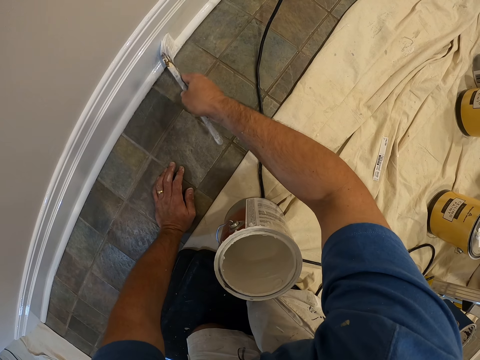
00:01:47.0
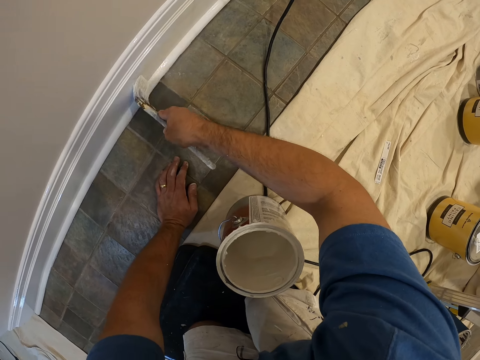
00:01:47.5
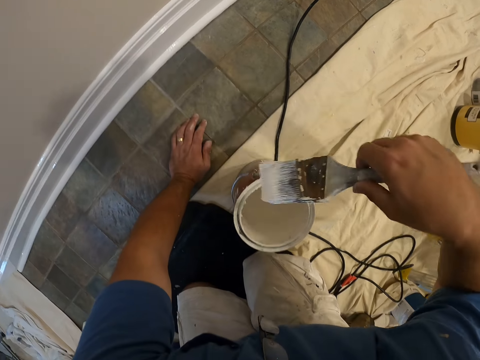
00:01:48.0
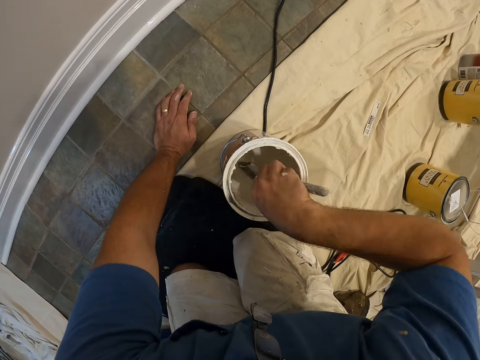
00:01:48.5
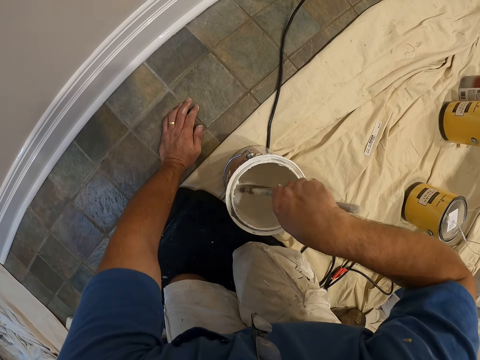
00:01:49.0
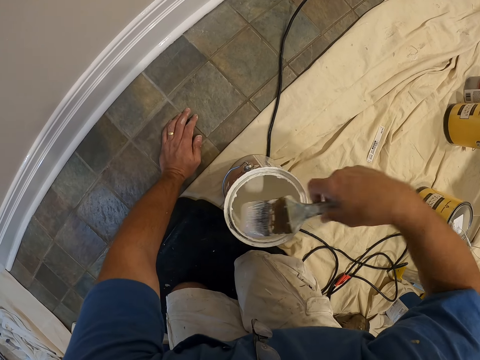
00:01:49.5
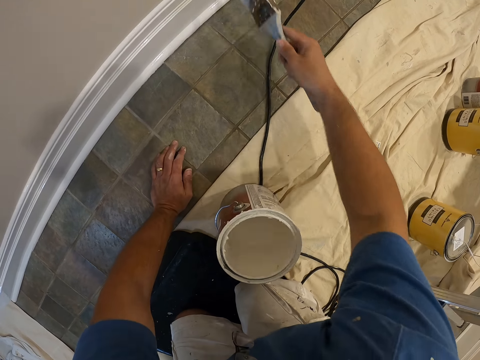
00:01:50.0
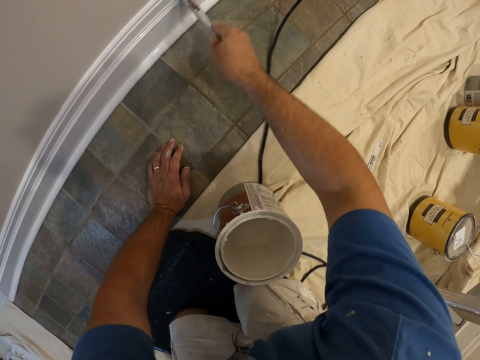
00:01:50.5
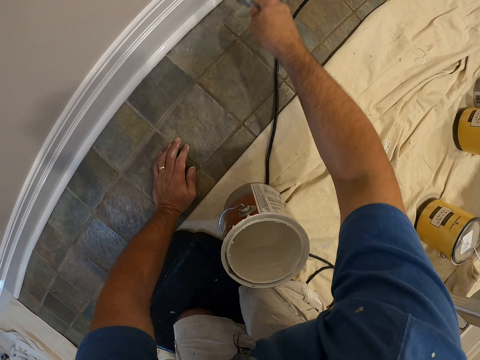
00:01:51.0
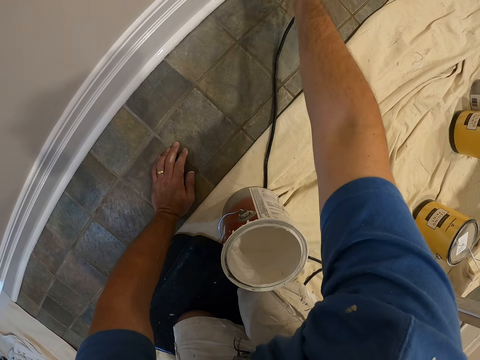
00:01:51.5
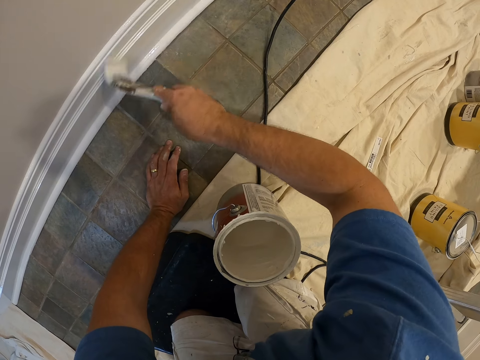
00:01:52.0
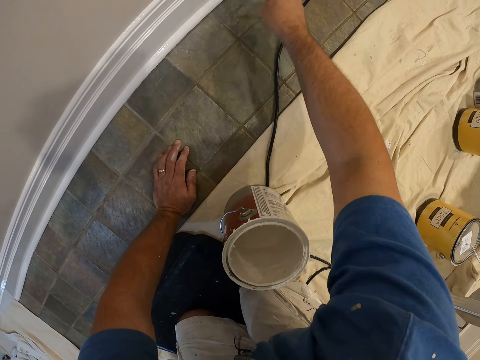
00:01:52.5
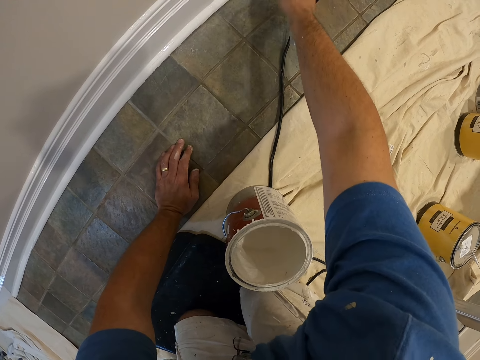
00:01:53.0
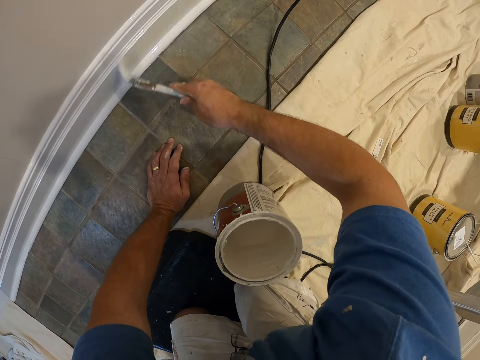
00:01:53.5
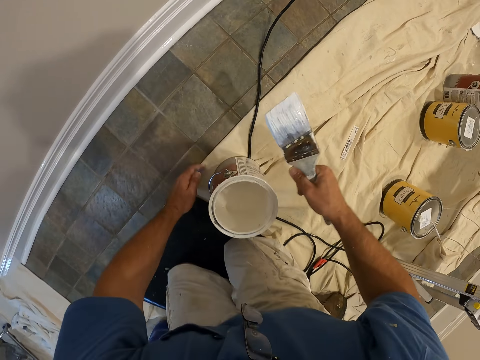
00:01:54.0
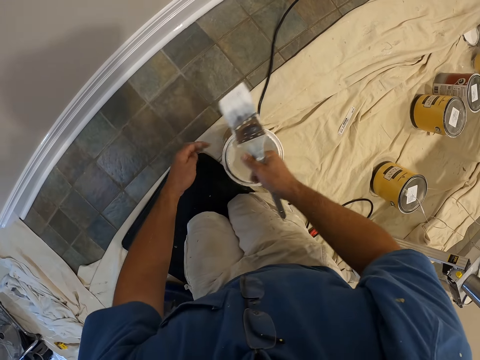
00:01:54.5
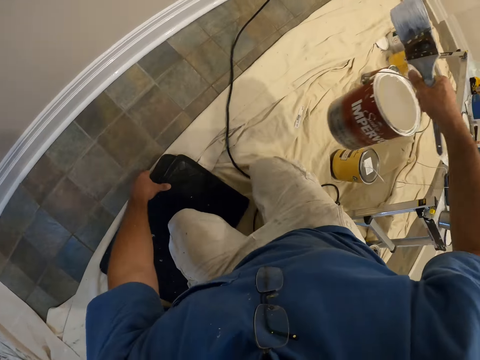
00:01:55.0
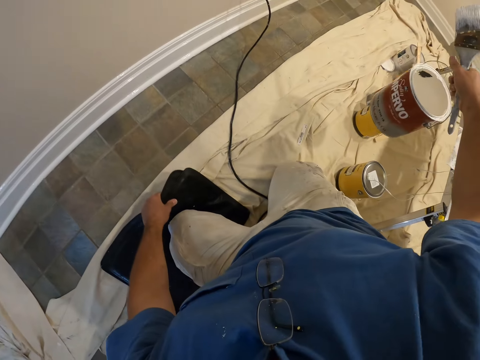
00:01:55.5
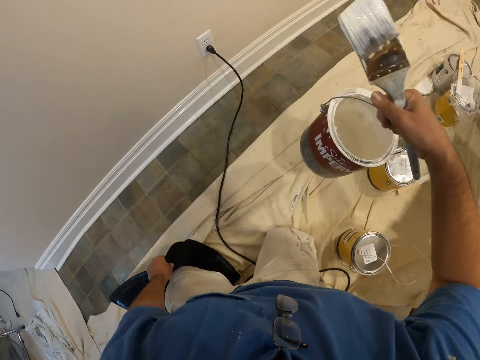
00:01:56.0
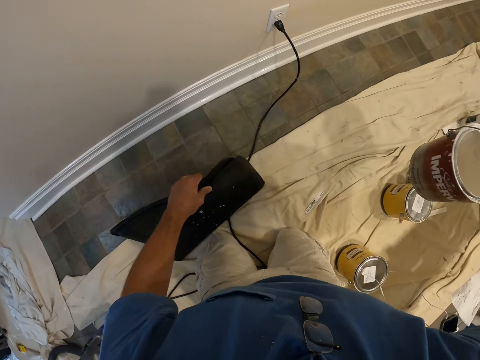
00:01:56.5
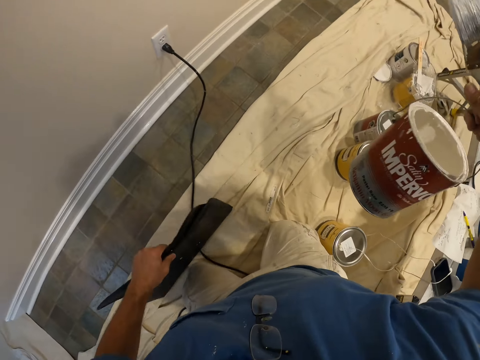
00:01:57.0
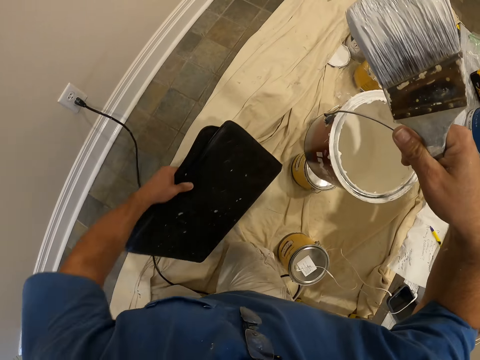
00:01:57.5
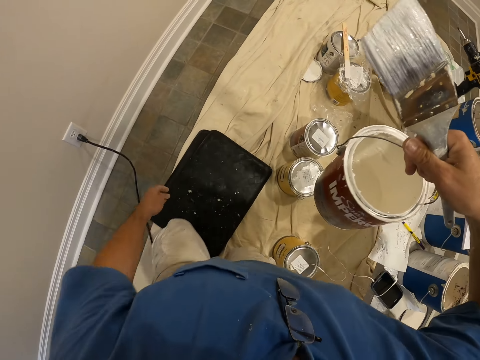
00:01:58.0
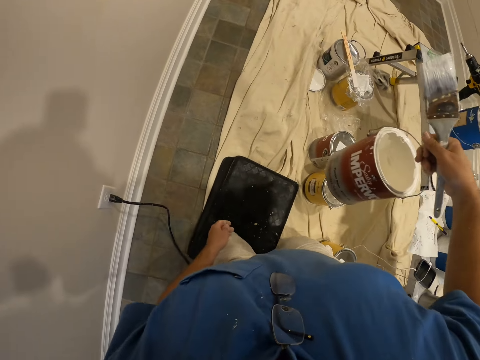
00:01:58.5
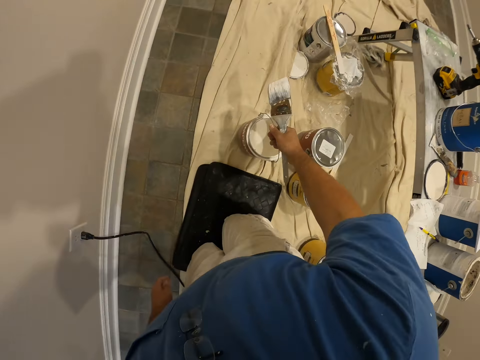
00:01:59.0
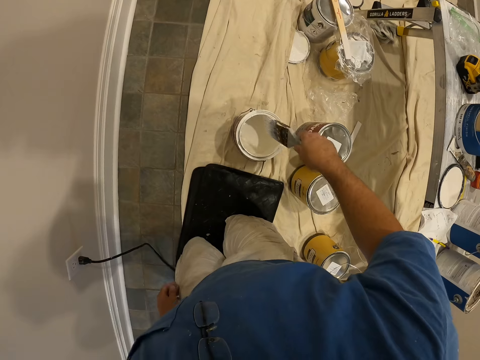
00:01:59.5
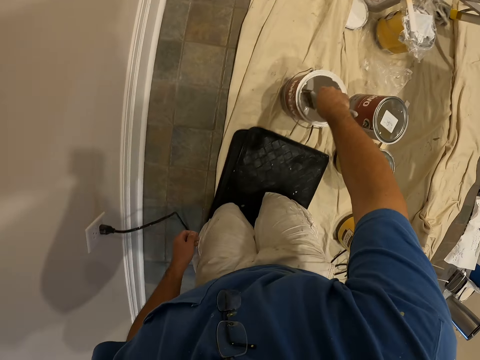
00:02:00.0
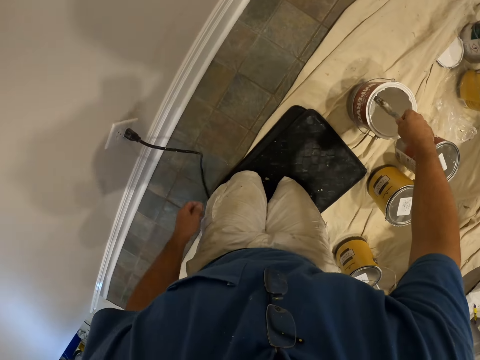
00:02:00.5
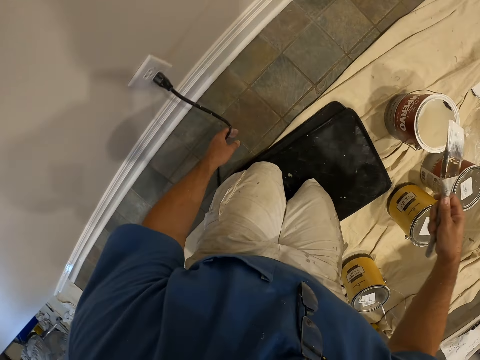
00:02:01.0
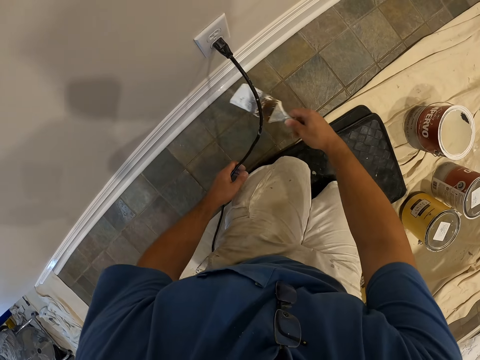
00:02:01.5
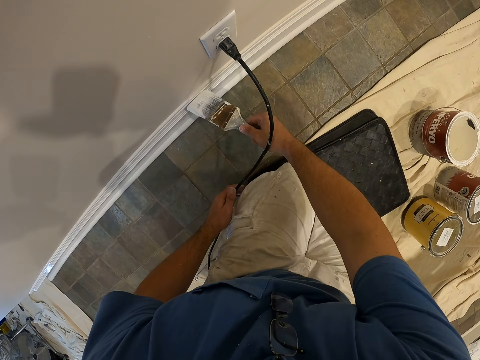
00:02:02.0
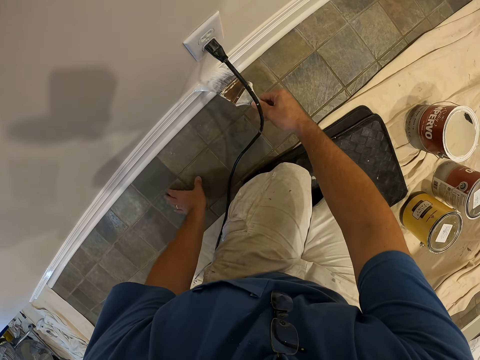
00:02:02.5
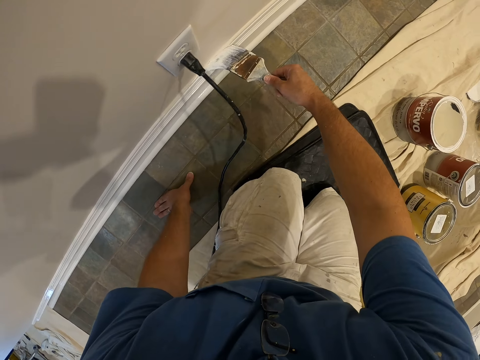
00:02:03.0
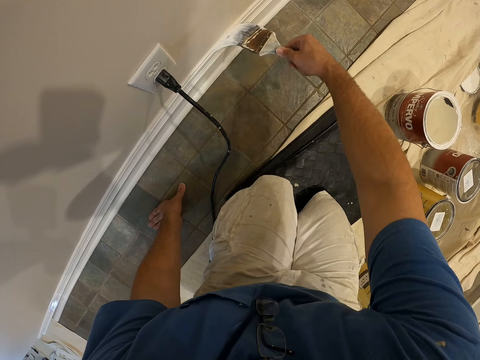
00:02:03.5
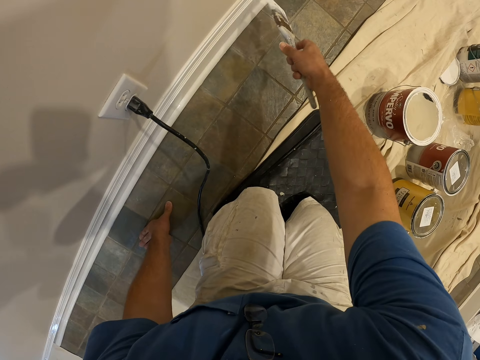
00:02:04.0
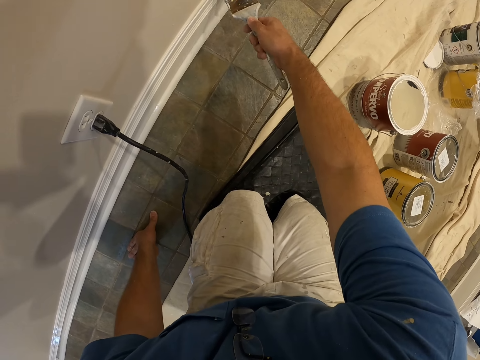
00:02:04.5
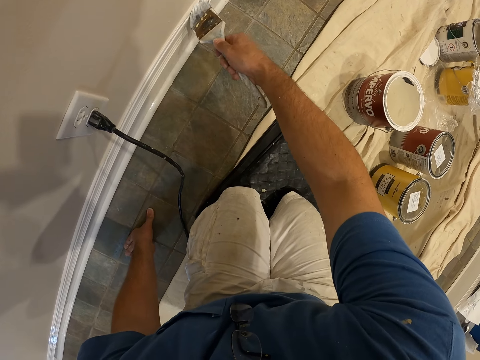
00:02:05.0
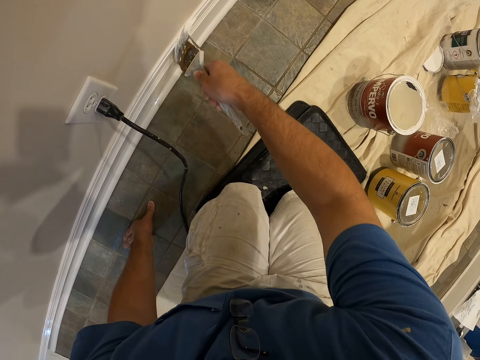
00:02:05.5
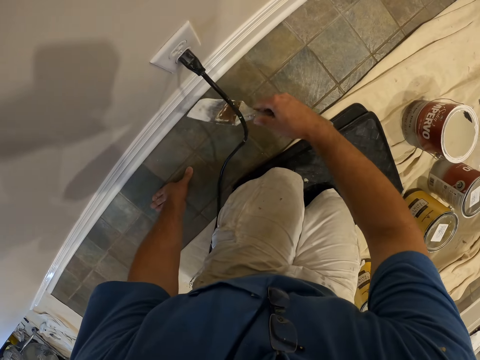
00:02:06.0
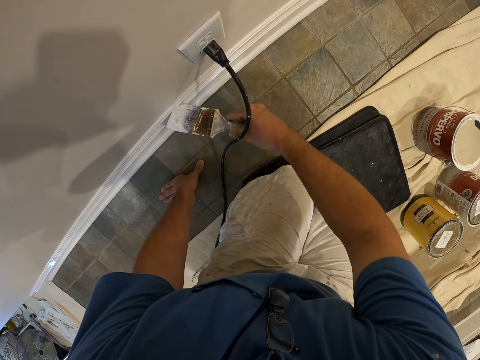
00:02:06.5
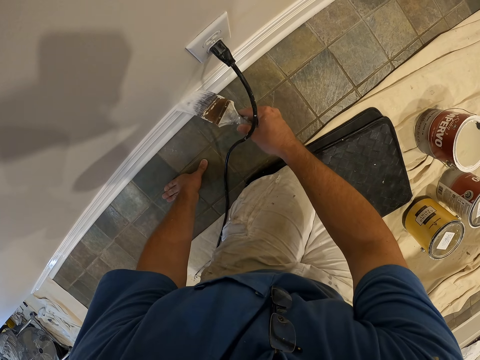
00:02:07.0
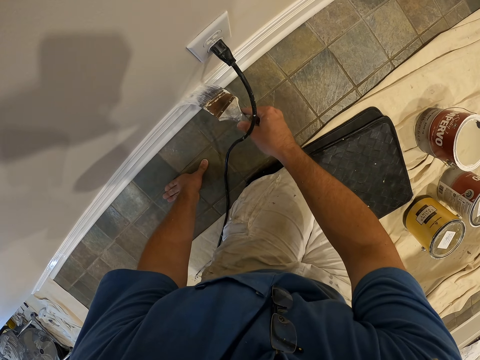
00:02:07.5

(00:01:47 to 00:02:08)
The camera wearer dips the paintbrush into the paint container with his right hand. He removes the paintbrush from the paint container with his right hand. He paints the wall of the room. He picks up the paint container. He carries the paint container from the floor with his right hand. He picks up the knee pads. He lifts the black bag from the floor with his left hand. He drops the black bag on the floor. He crawls on the floor. He drops the paint container on the floor. He dips the paintbrush into the paint container with his right hand. He removes the paintbrush from the paint container with his right hand. He holds a cable or cord. He adjusts the cord on the wall with his left hand. He paints the wall of the room. He touches the tiles on the wall with his left hand.

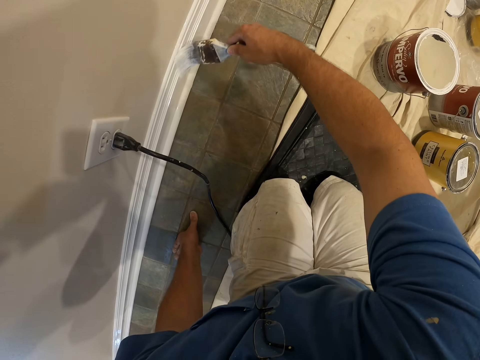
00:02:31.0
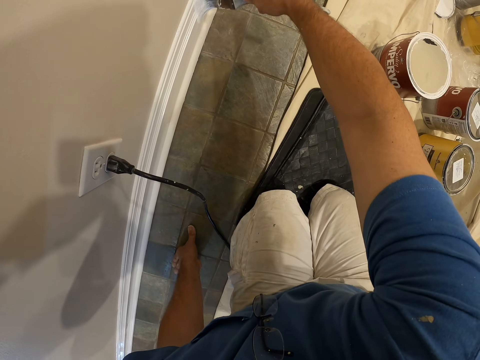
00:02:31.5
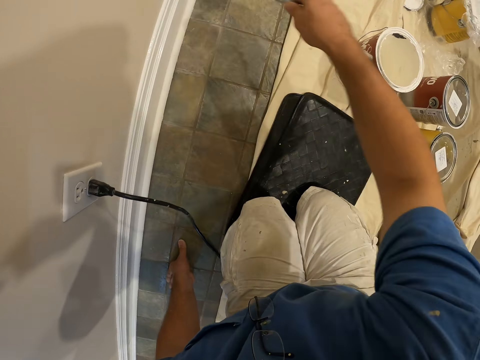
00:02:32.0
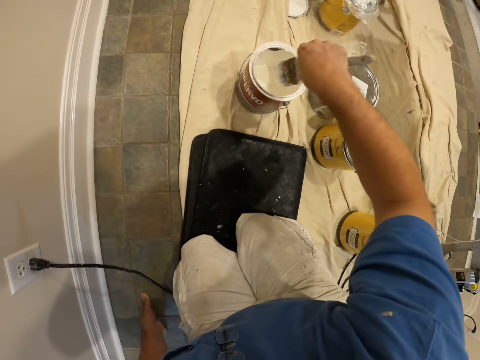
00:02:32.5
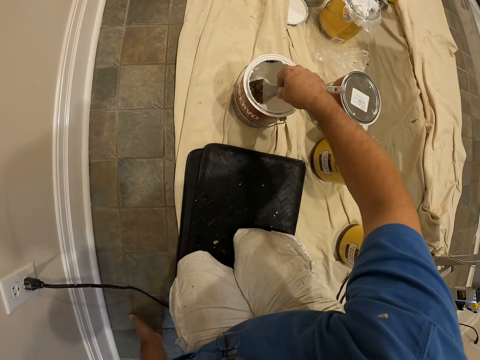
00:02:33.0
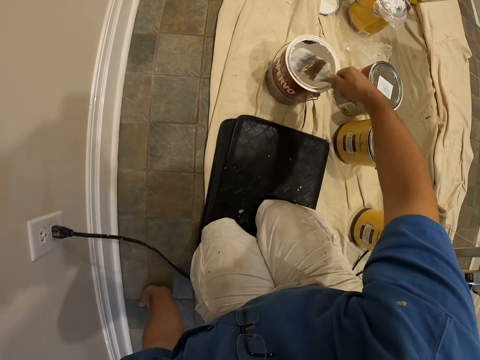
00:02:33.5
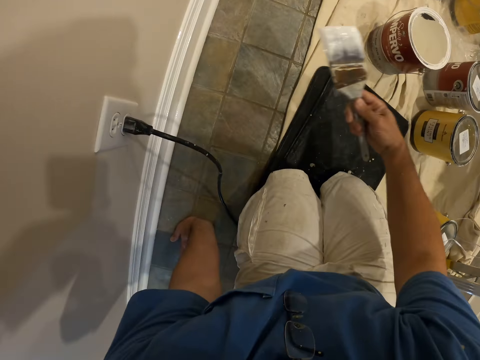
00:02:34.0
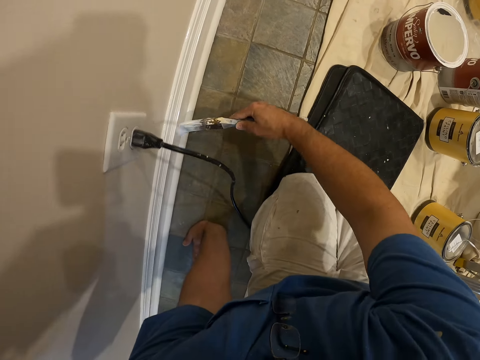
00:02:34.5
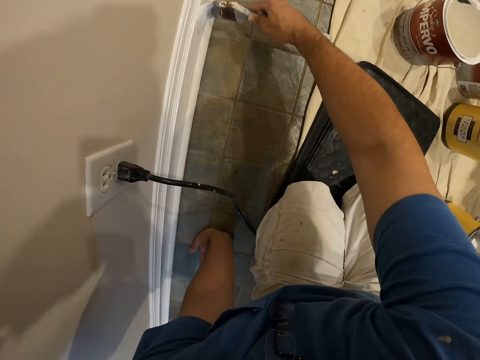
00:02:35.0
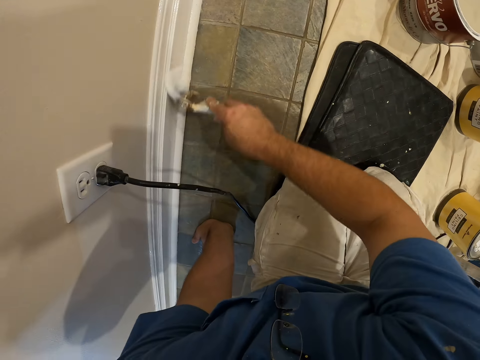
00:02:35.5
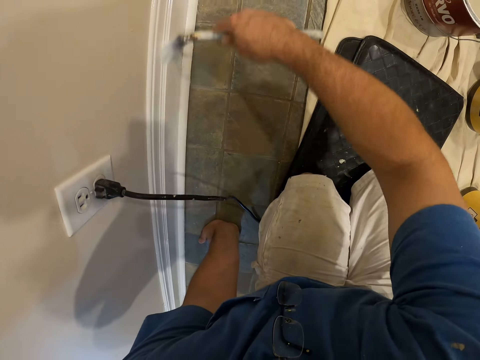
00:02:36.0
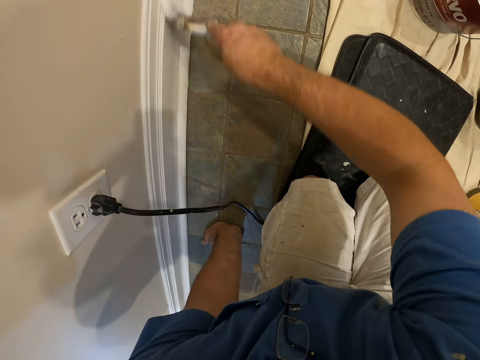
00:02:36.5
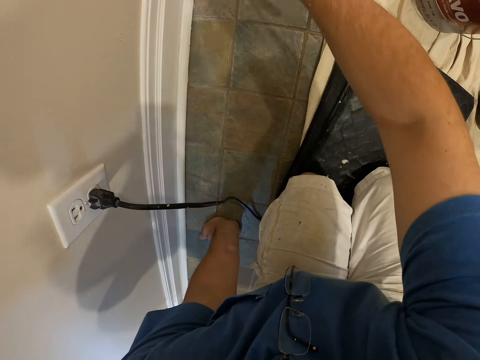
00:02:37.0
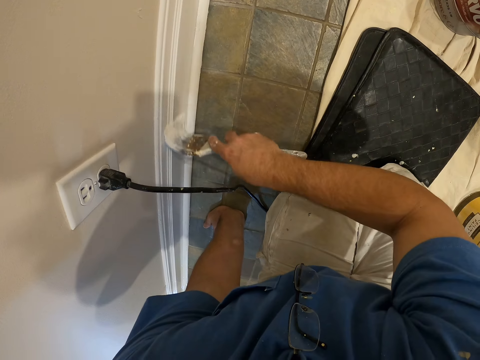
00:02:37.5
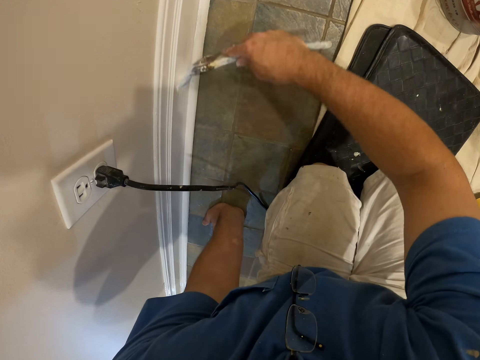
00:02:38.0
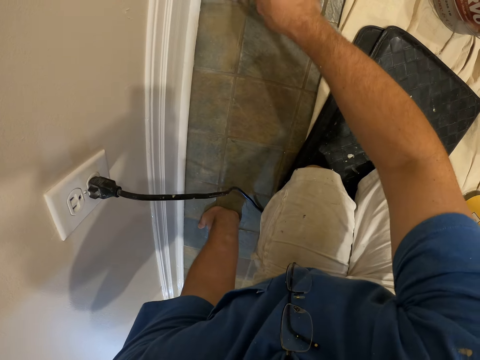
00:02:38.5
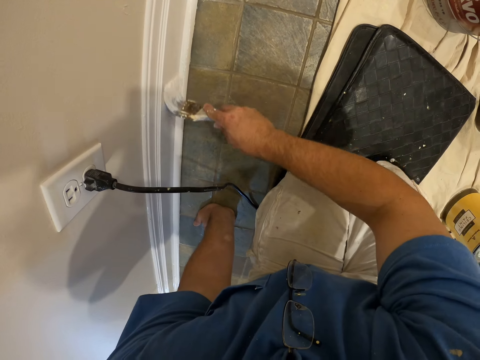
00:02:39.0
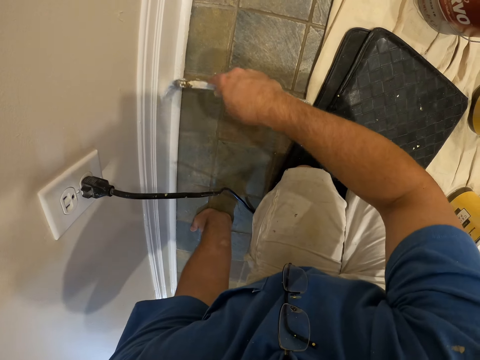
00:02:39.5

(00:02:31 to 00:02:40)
The camera wearer dips the paintbrush into the paint container with his right hand. He removes the paintbrush from the paint container with his right hand. He paints the wall of the room.
